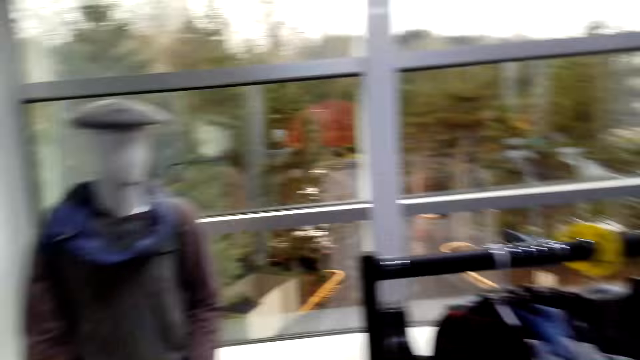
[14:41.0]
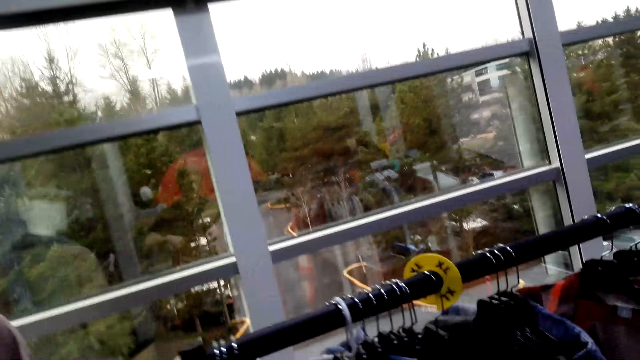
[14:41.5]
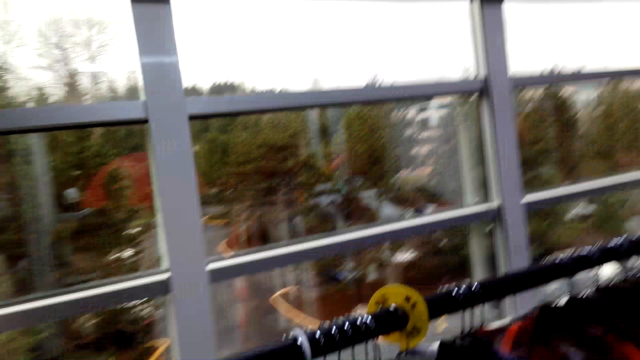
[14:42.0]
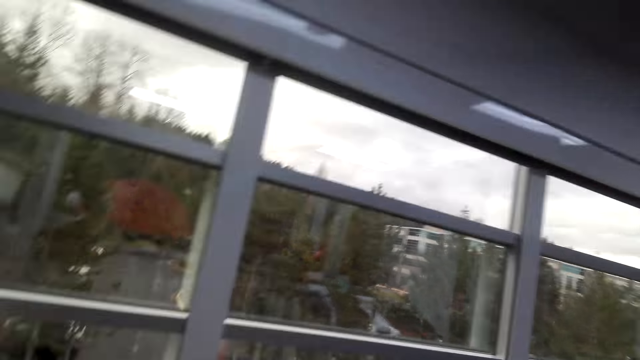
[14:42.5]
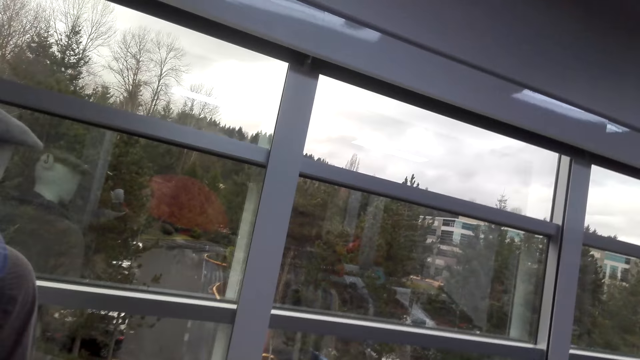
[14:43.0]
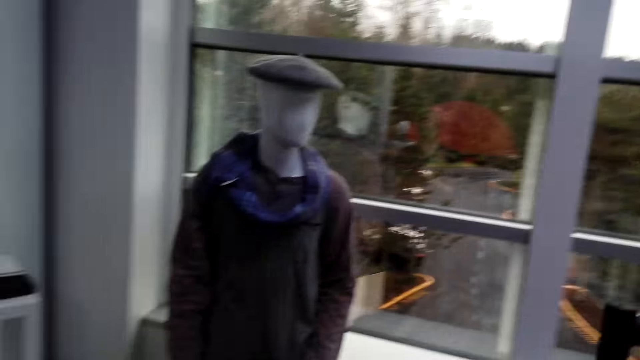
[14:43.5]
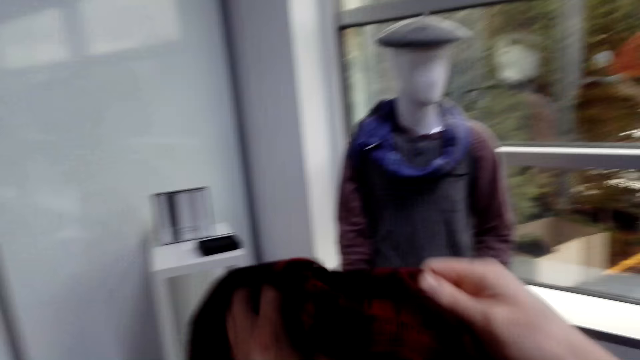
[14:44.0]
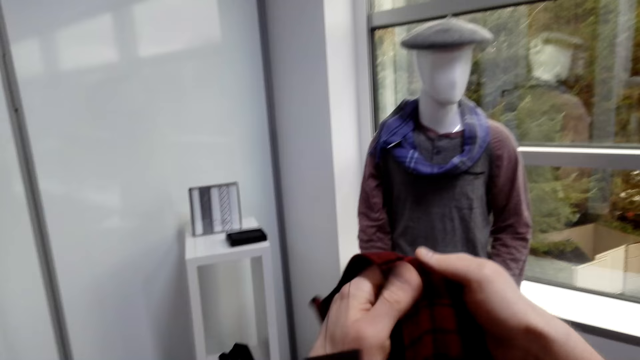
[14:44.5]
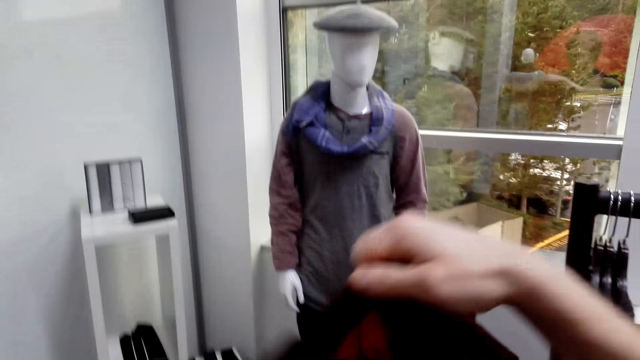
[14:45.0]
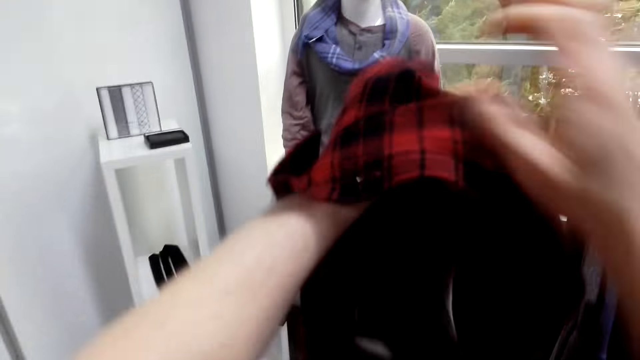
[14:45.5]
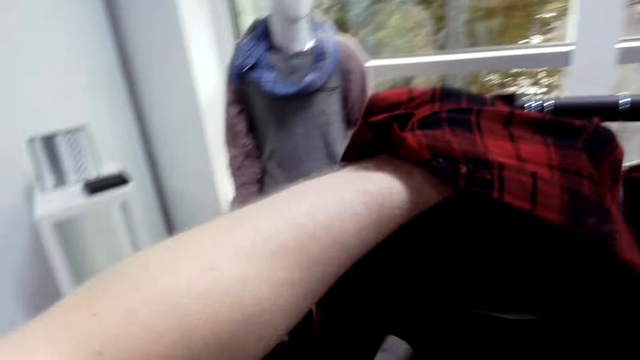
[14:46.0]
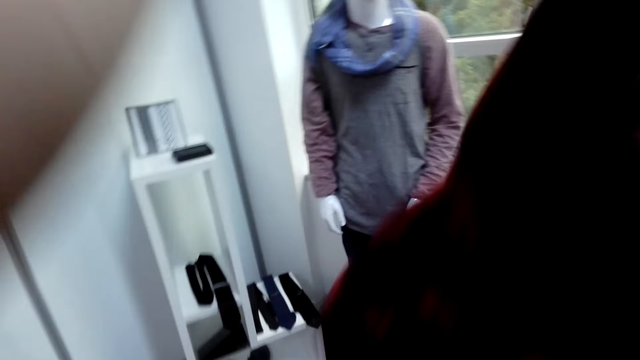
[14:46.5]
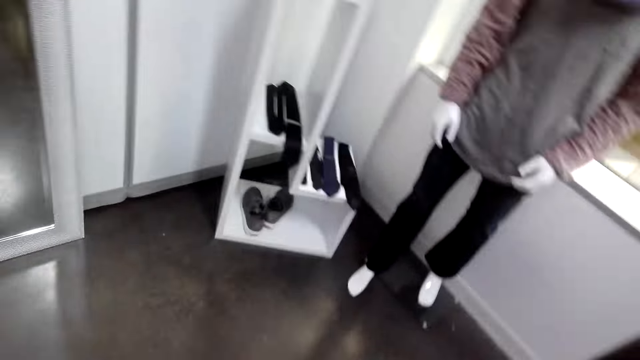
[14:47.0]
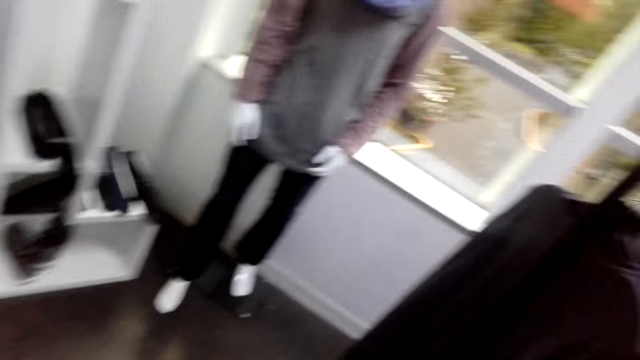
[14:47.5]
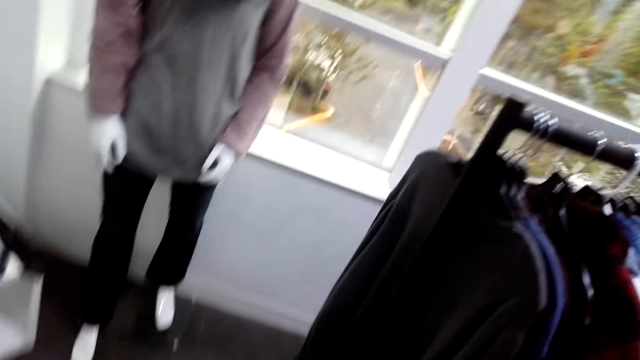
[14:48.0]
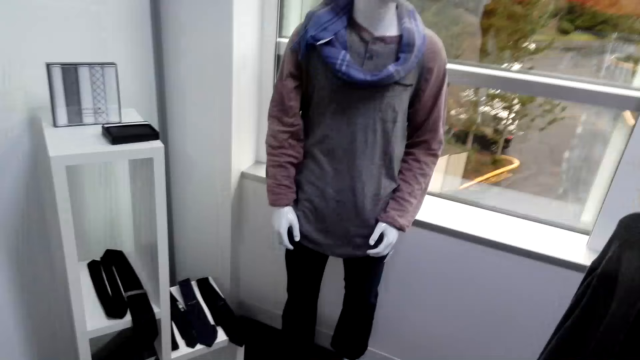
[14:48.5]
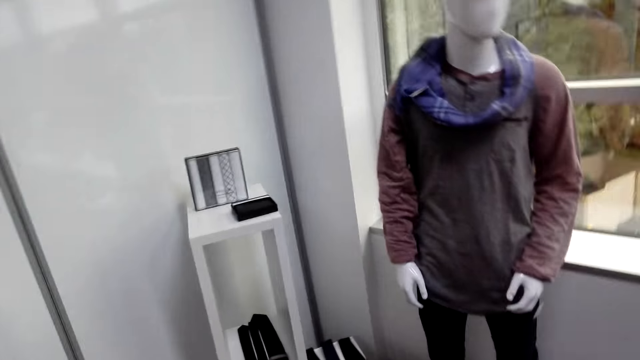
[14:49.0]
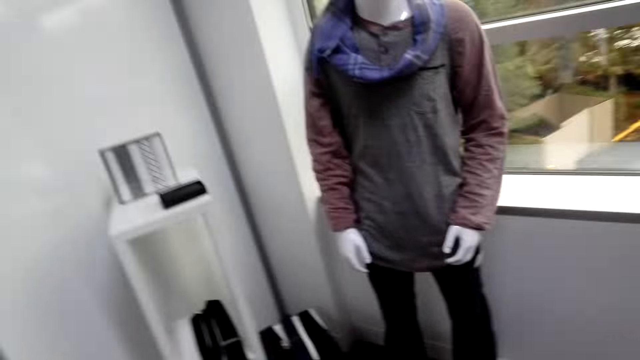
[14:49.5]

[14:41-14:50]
The camera wearer looks around. They remove the shirt from the hanger. They put on the shirt.

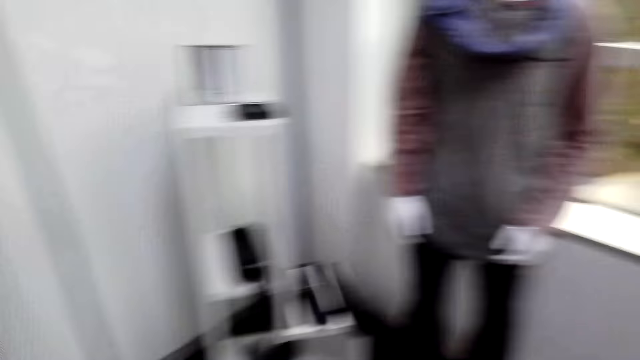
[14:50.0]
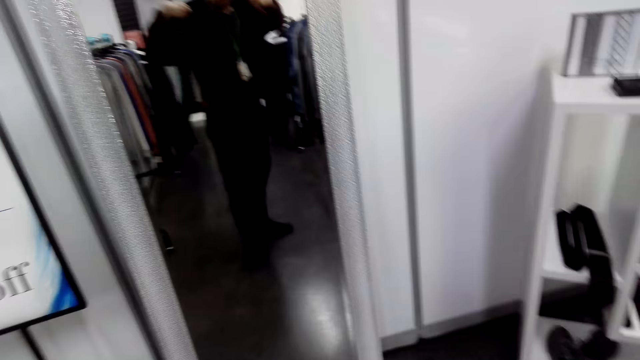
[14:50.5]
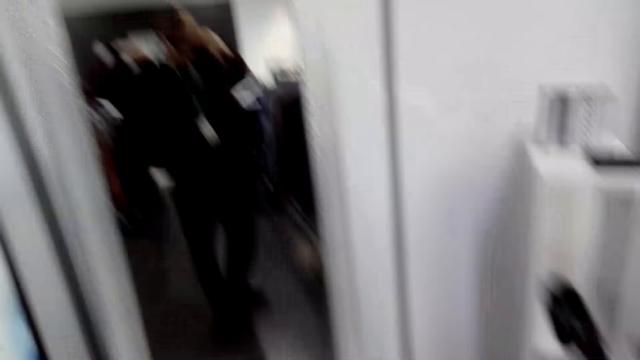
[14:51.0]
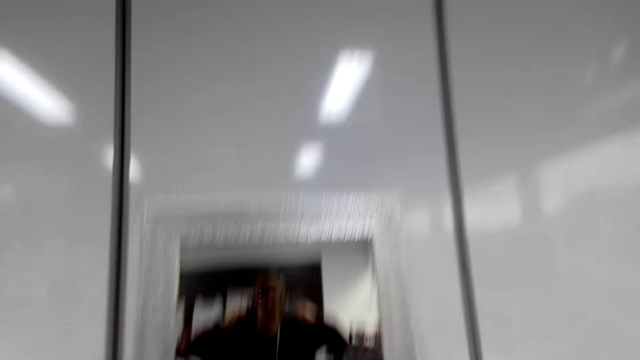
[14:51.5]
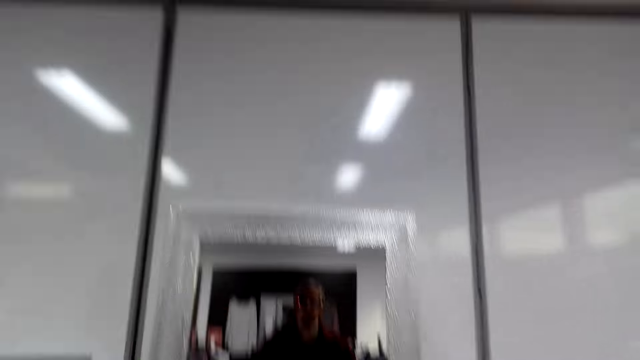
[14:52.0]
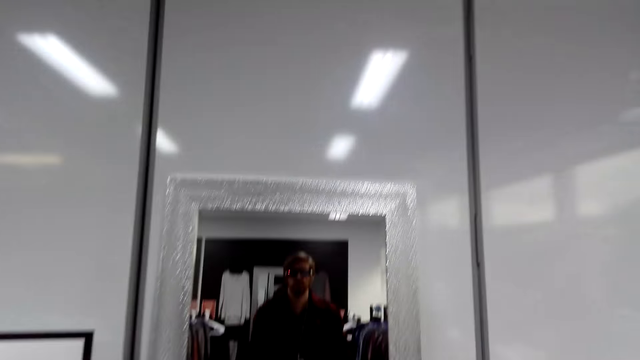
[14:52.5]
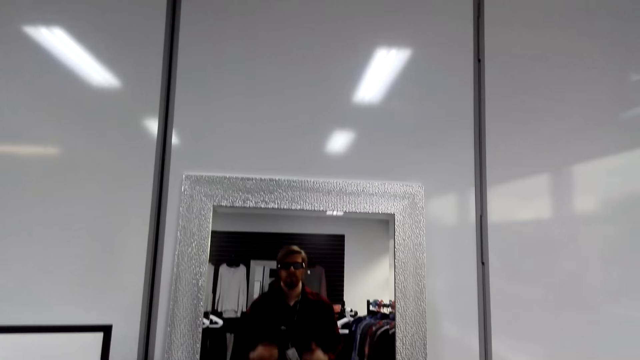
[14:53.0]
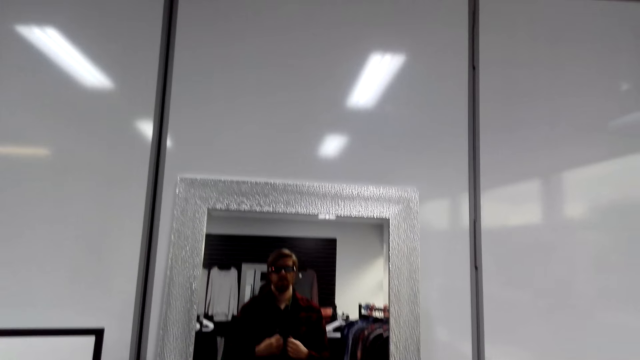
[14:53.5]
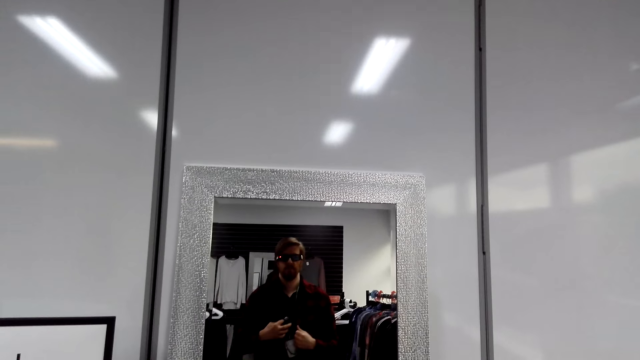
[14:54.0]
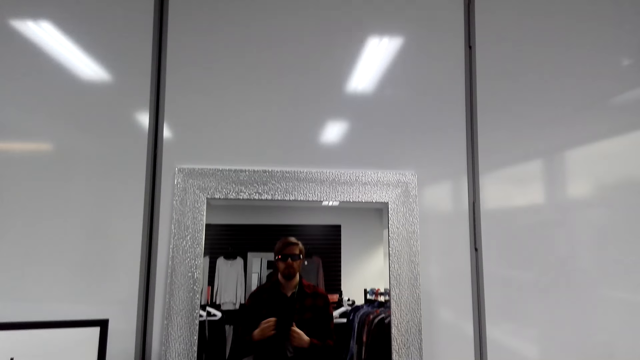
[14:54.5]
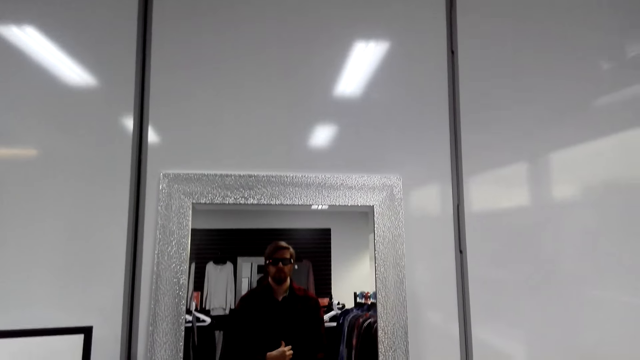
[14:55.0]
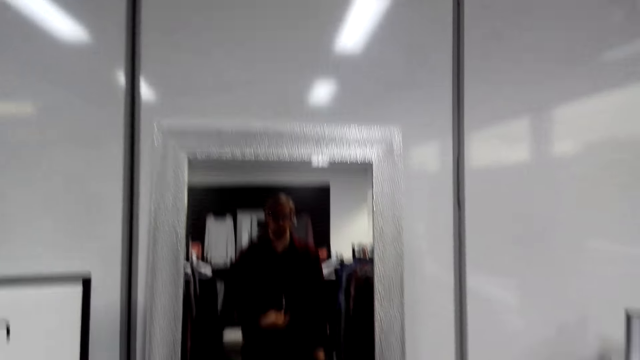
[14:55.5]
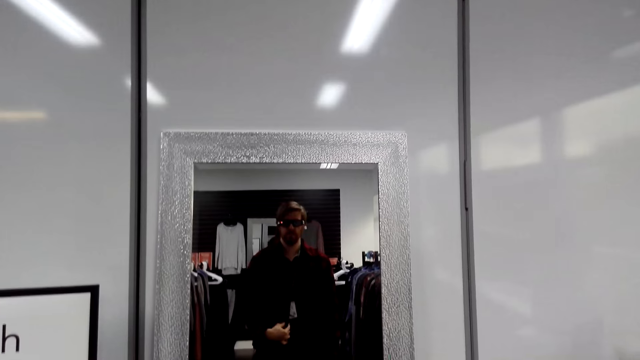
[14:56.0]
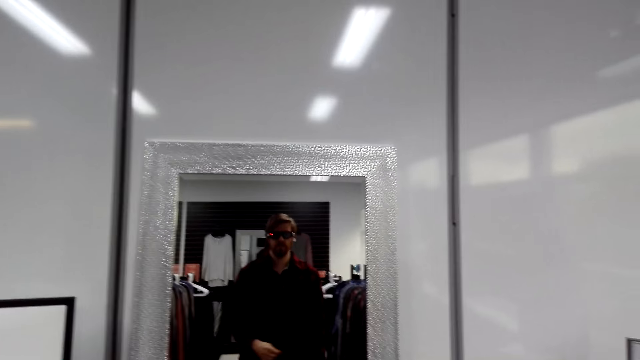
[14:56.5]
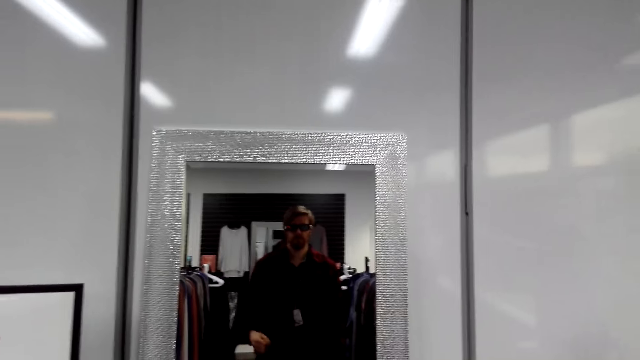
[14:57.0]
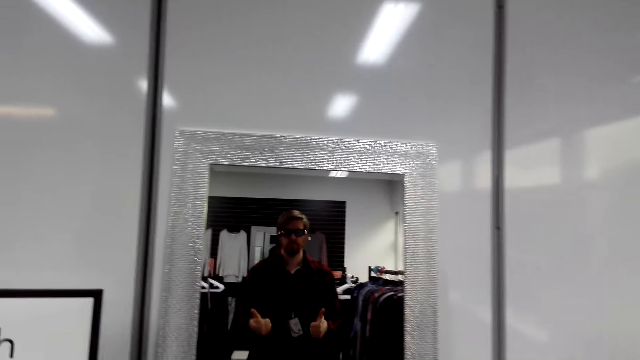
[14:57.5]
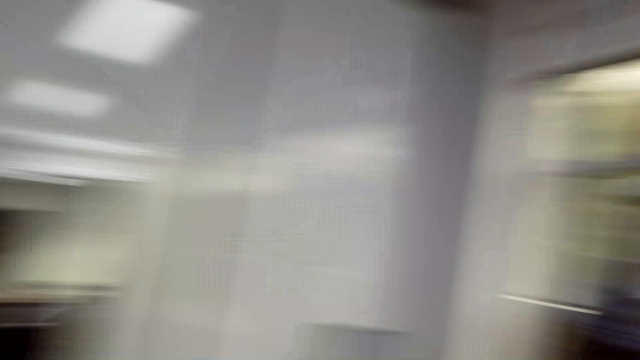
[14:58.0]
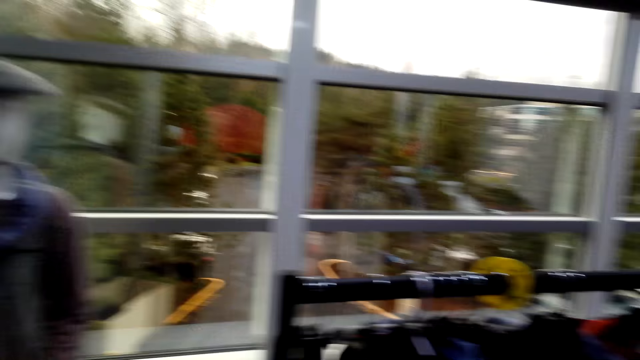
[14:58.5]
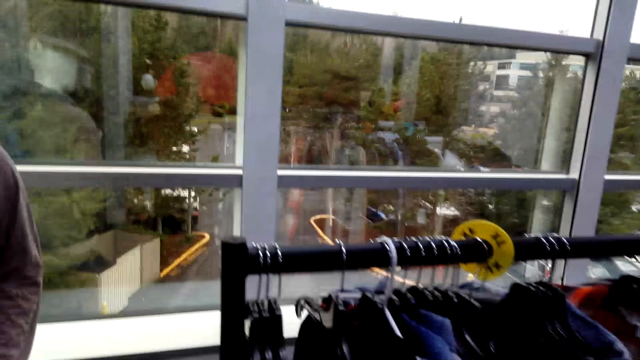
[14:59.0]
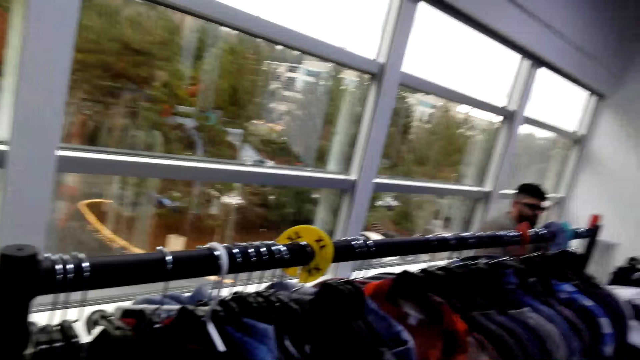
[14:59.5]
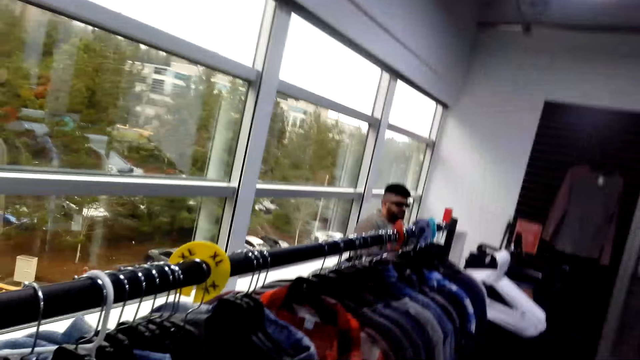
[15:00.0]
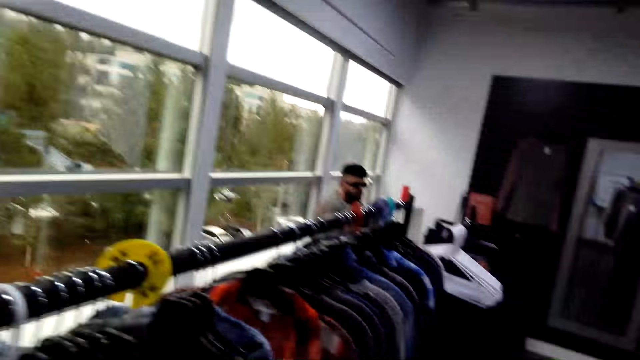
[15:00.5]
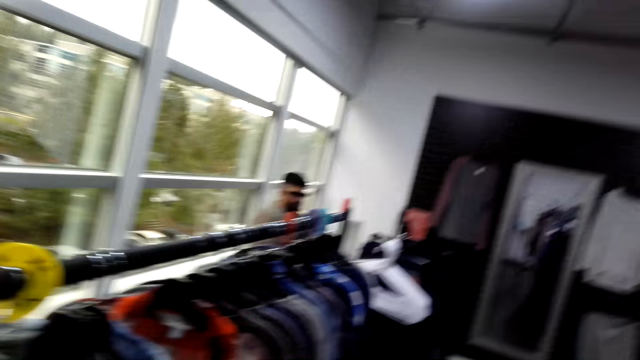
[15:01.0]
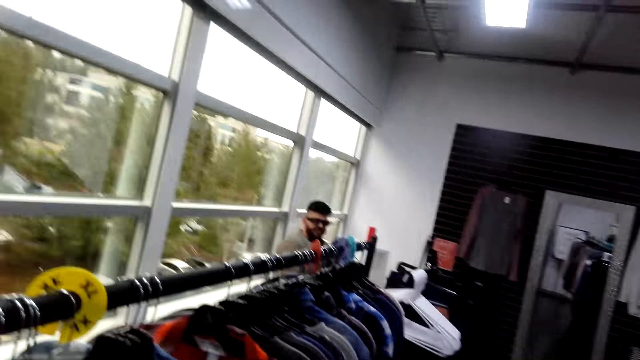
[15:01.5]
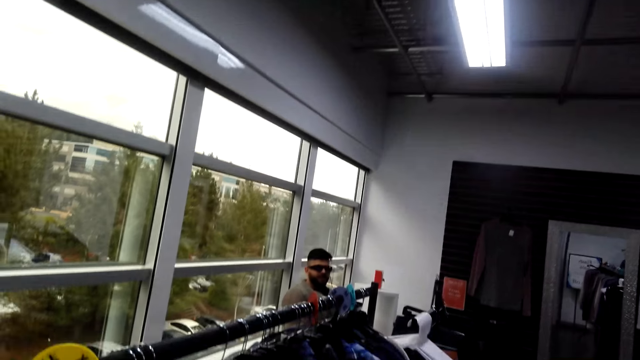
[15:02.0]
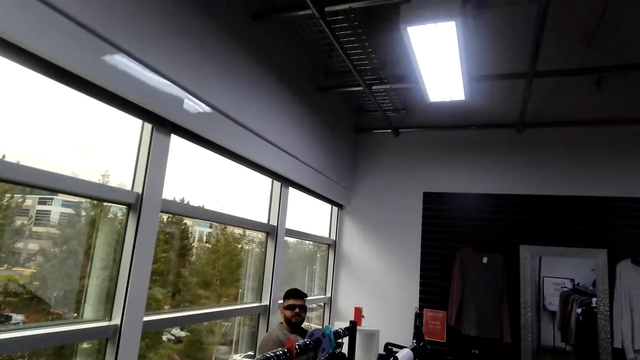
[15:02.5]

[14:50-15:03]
The camera wearer looks at themselves in the mirror. A man converses with the camera wearer. The camera wearer makes a step.
